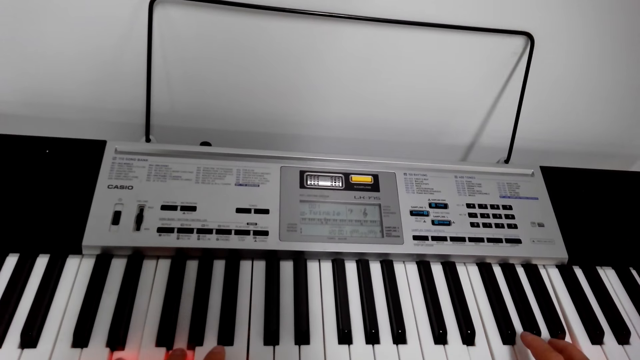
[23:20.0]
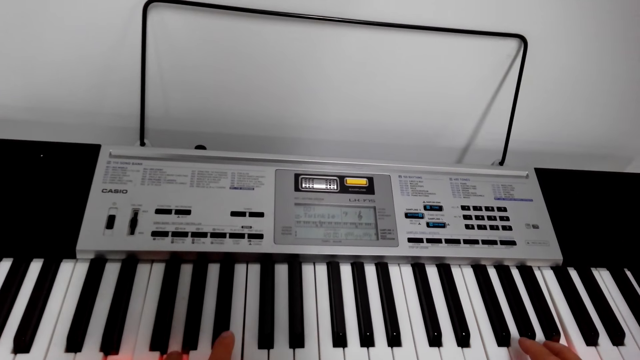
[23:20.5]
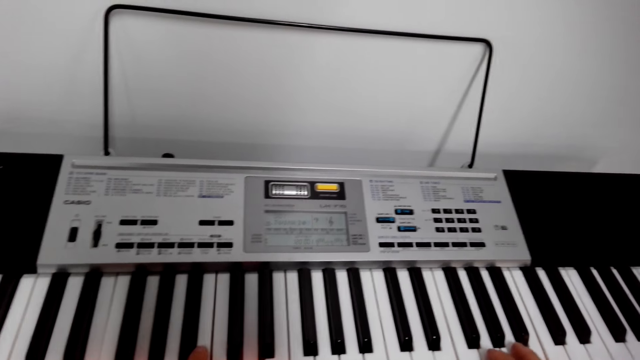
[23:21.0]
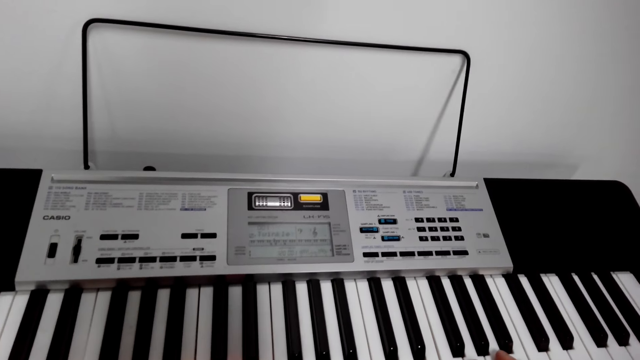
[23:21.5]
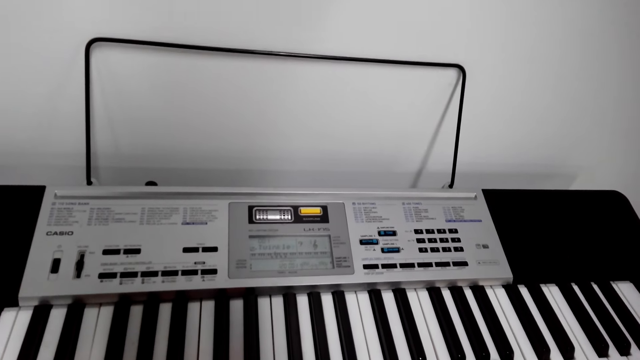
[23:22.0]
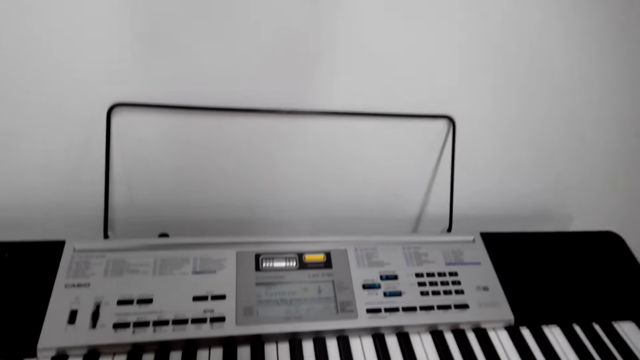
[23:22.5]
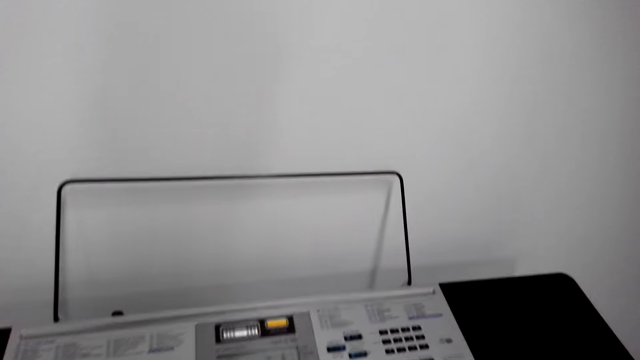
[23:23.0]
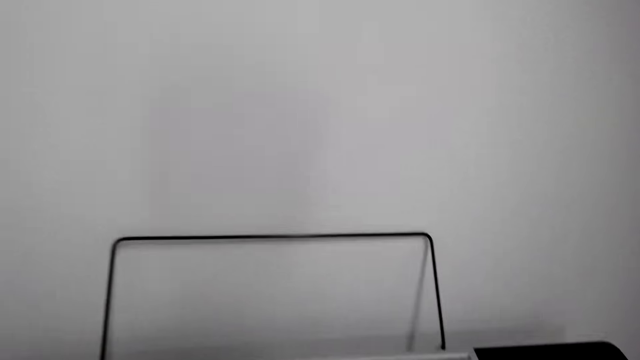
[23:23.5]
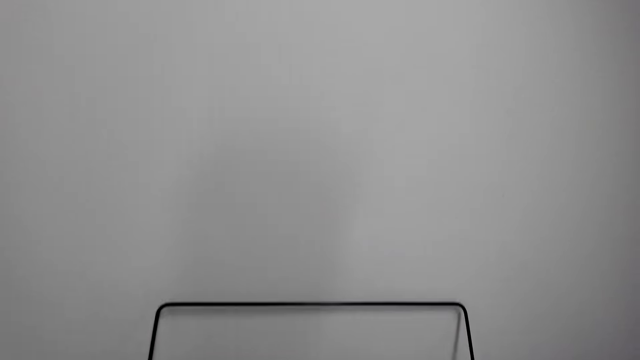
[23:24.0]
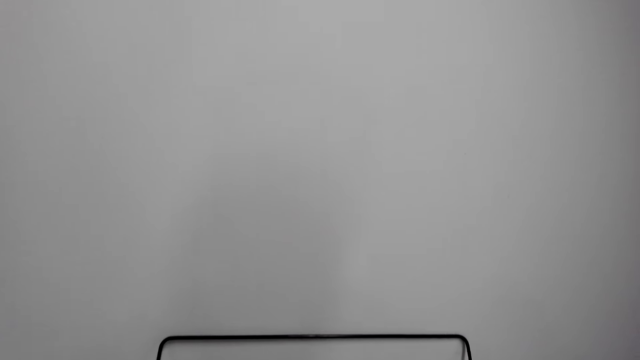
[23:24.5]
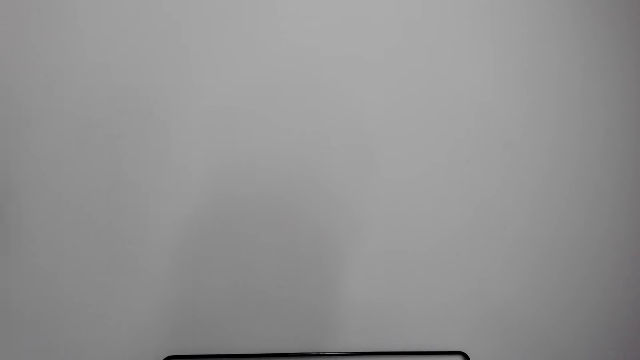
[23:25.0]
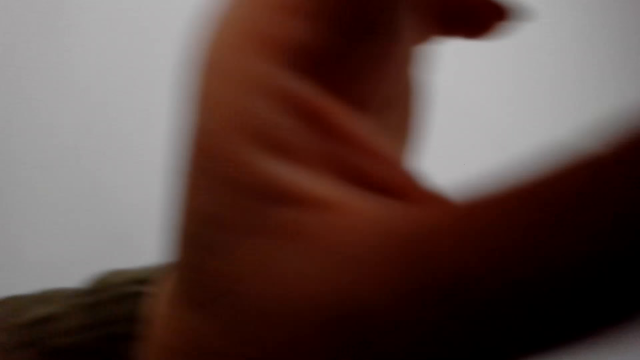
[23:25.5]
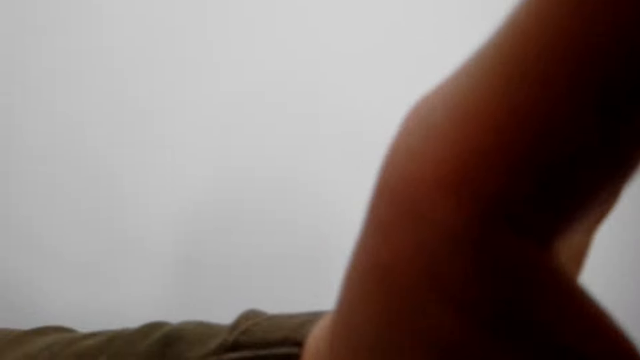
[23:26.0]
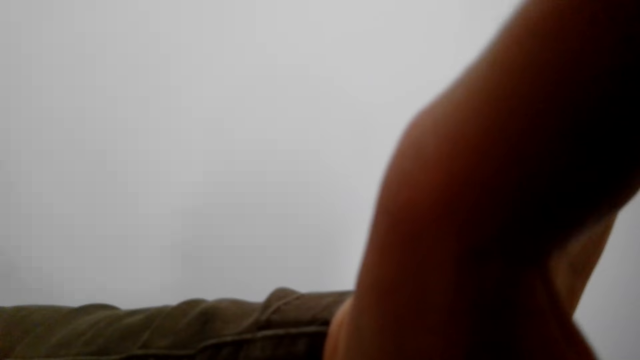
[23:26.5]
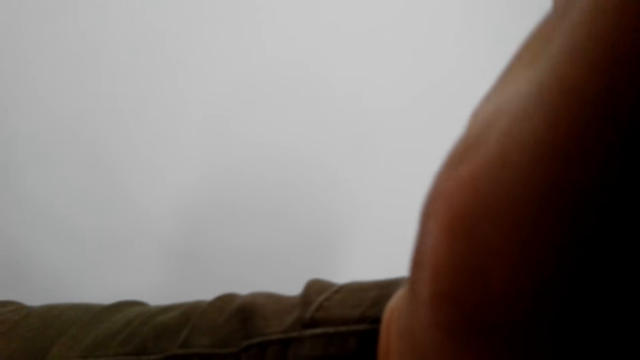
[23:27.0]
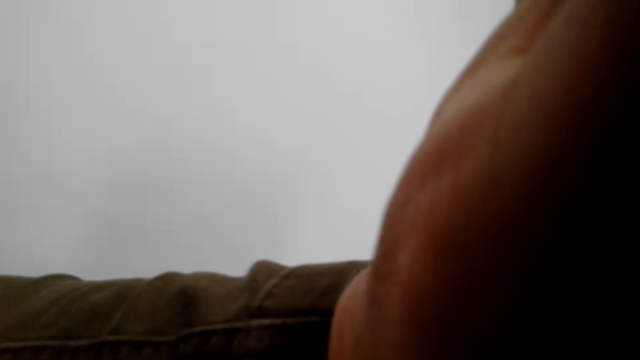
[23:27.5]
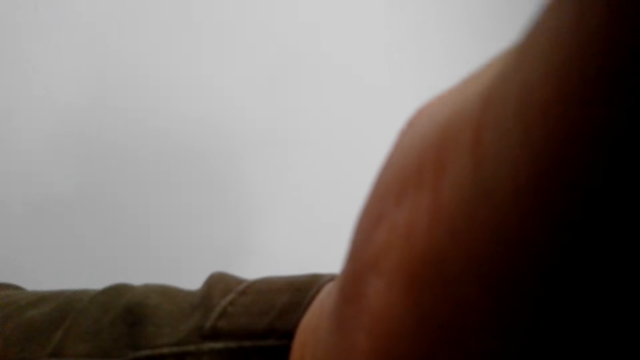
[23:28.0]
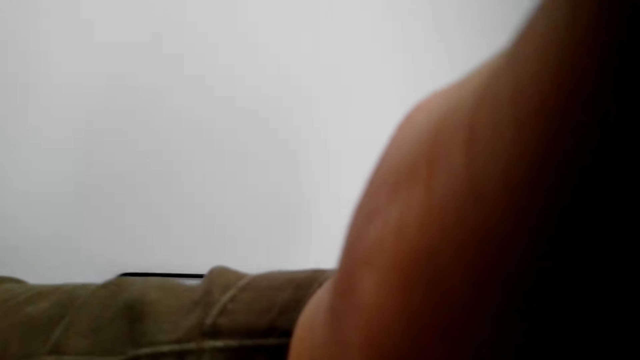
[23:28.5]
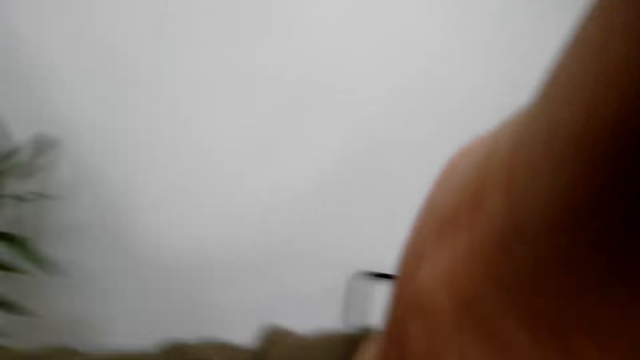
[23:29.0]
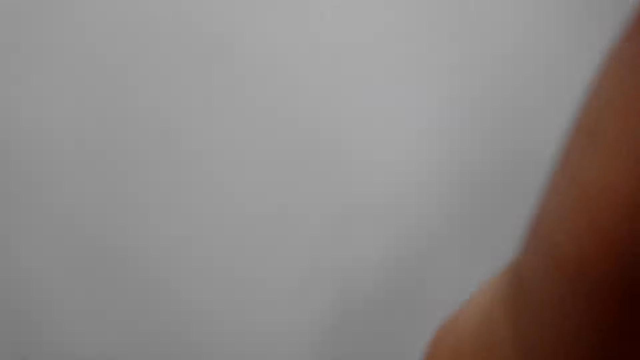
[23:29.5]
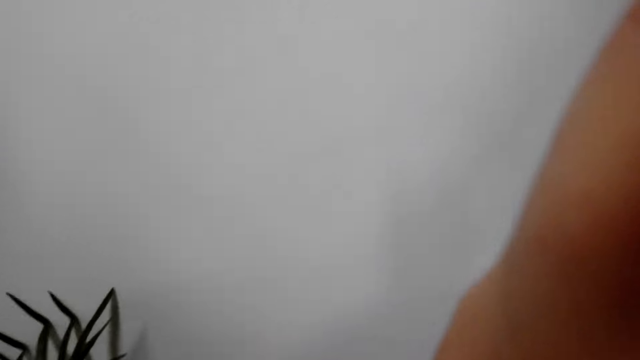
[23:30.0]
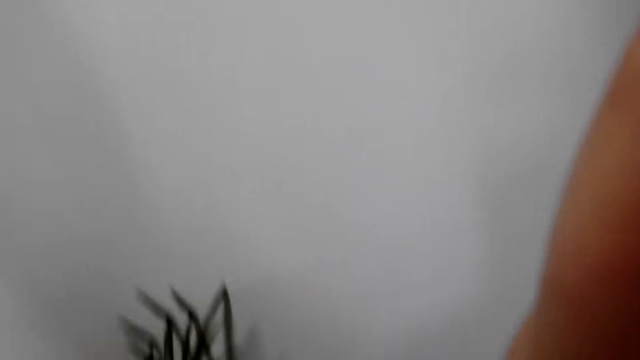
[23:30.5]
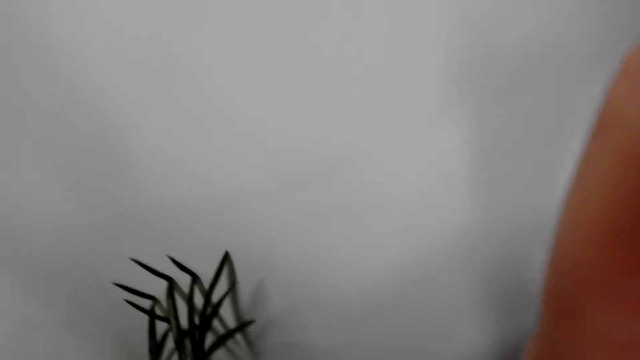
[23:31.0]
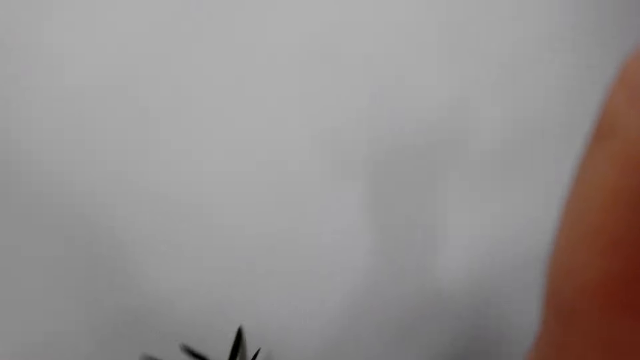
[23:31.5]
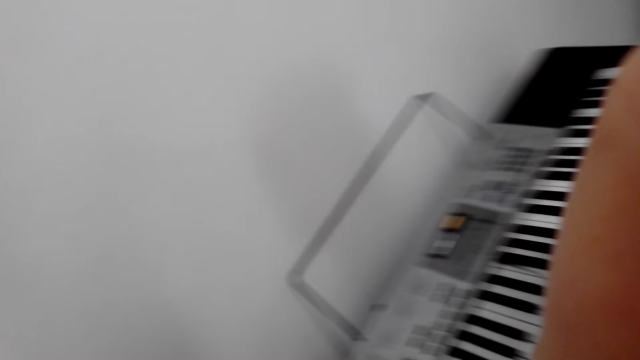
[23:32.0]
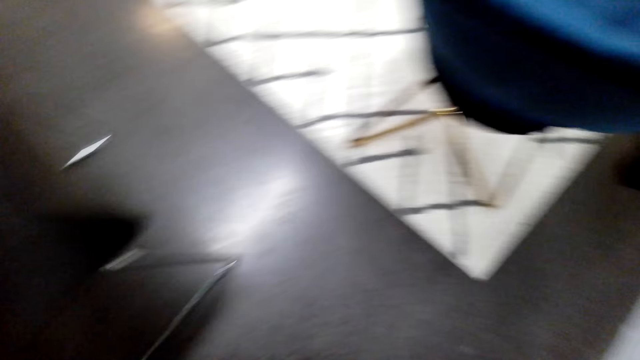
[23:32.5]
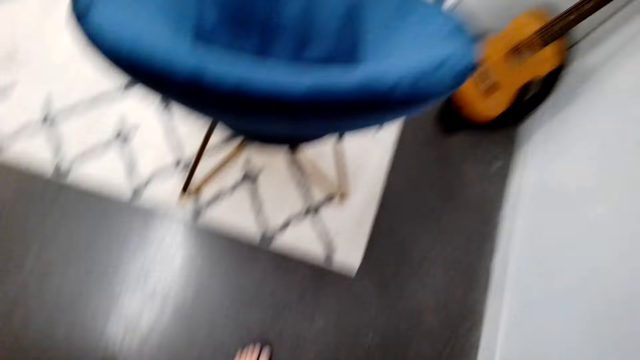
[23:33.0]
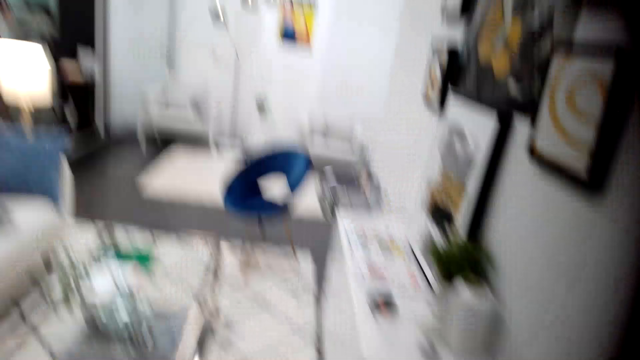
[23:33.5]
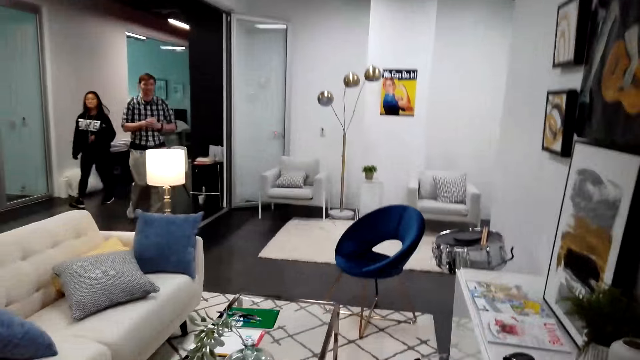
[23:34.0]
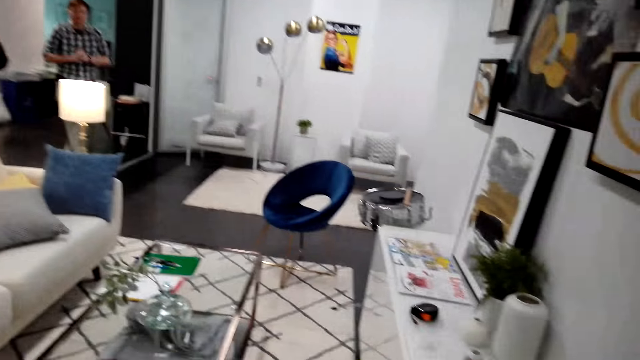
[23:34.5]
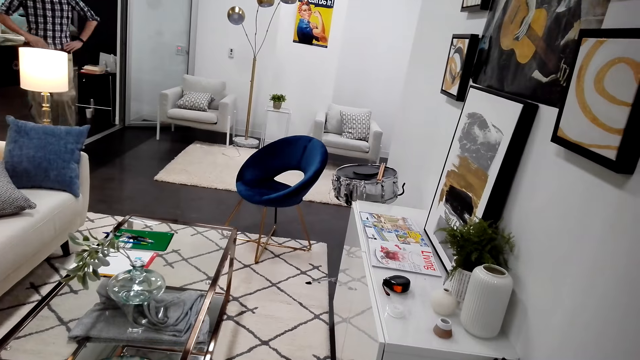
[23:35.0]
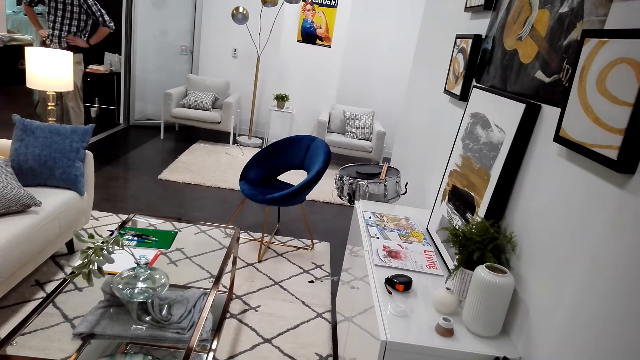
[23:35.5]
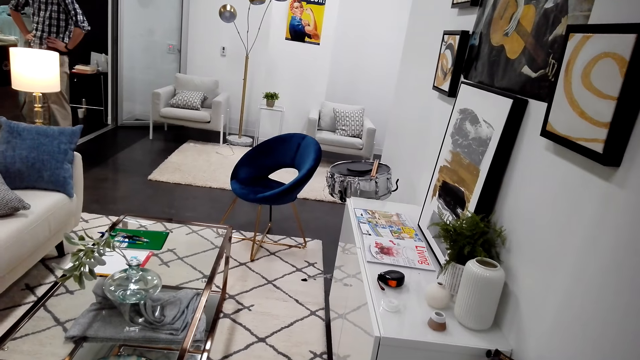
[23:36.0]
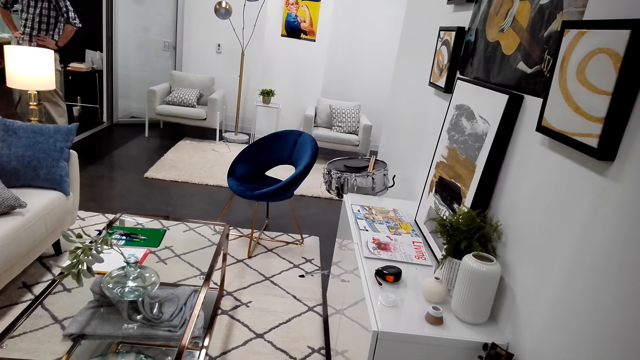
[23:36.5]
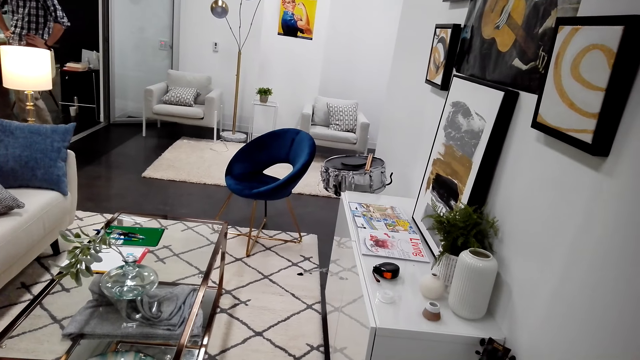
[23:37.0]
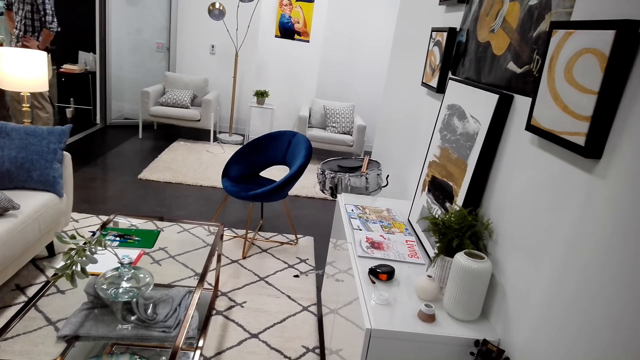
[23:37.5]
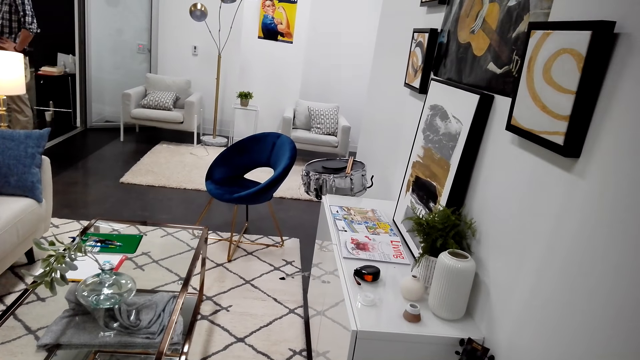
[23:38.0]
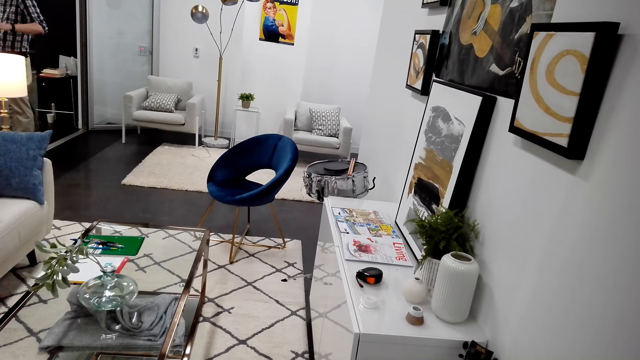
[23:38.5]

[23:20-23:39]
The camera wearer presses the piano keyboard. They adjust their camera. They lift the hand. They adjust the camera. A person walks in the room. Another person holds his hands together. Someone talks.
